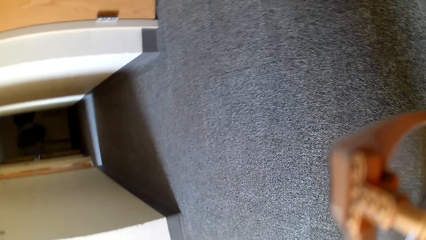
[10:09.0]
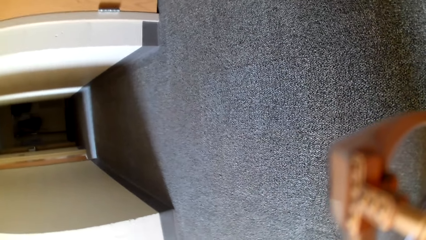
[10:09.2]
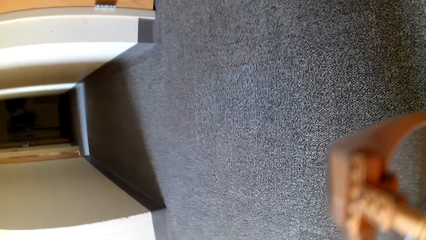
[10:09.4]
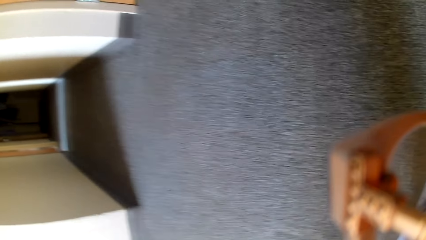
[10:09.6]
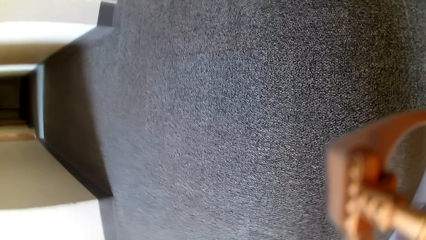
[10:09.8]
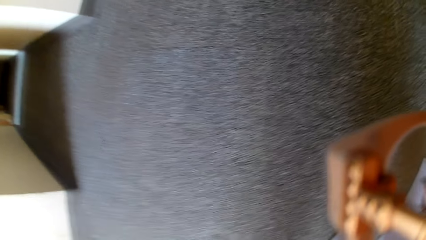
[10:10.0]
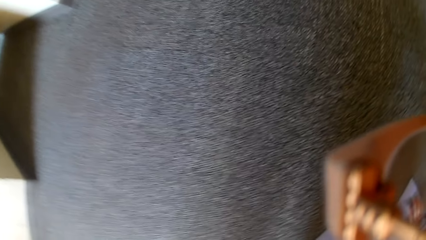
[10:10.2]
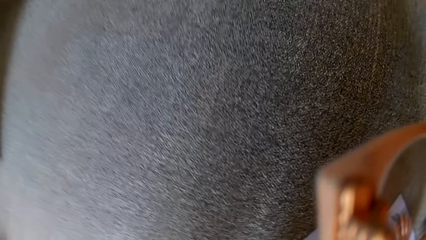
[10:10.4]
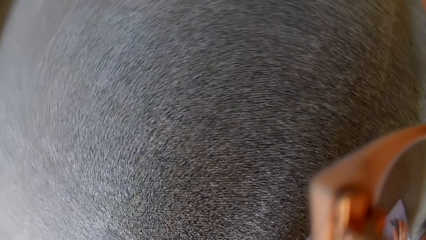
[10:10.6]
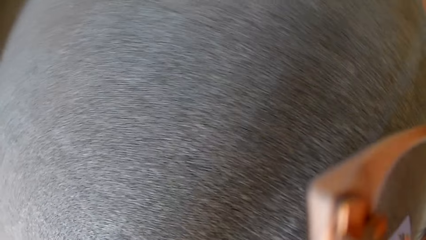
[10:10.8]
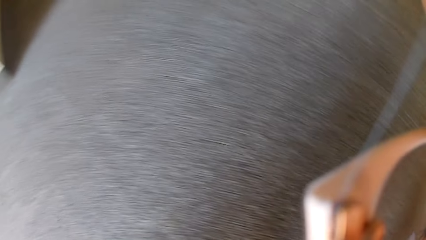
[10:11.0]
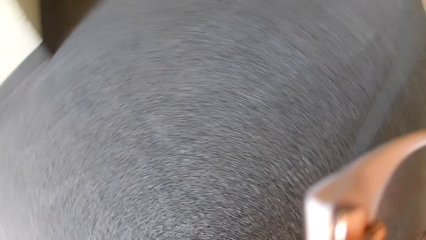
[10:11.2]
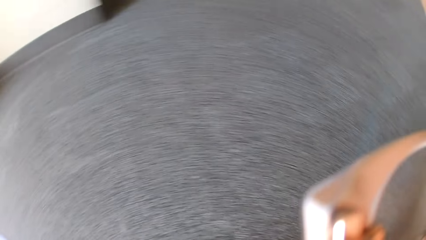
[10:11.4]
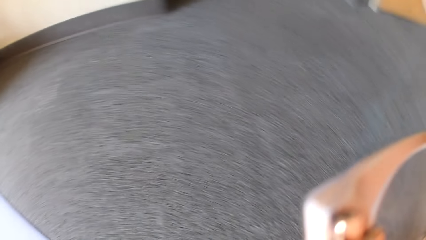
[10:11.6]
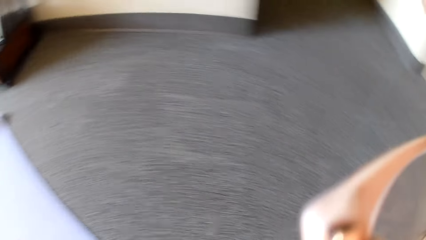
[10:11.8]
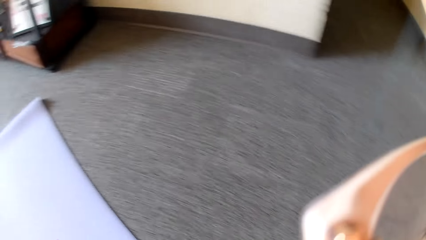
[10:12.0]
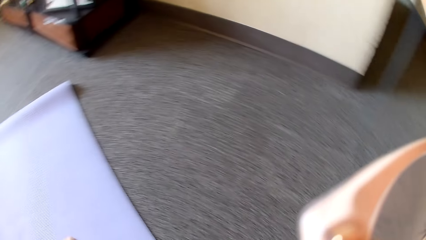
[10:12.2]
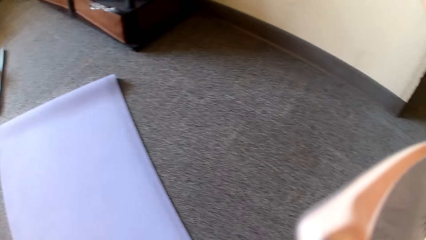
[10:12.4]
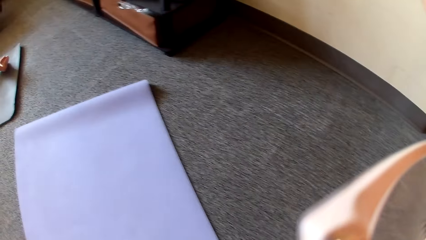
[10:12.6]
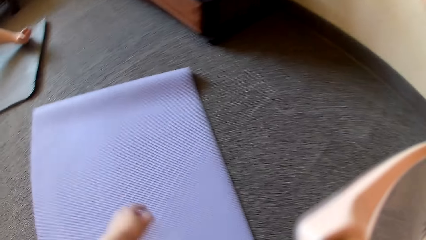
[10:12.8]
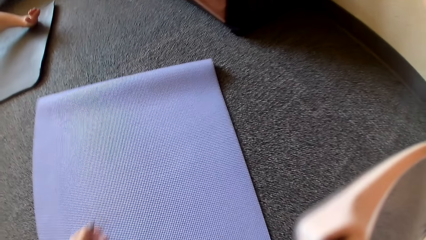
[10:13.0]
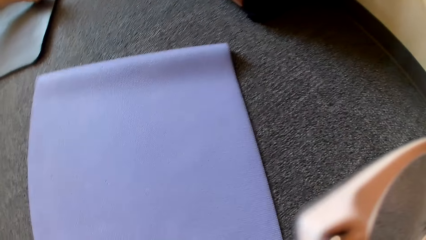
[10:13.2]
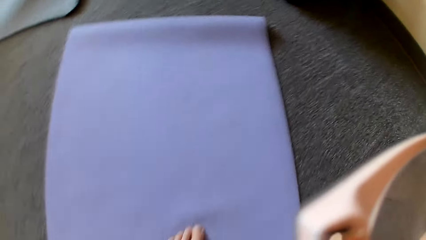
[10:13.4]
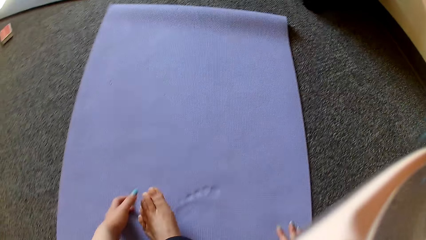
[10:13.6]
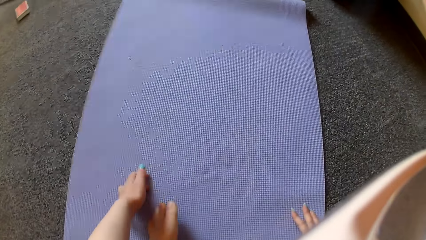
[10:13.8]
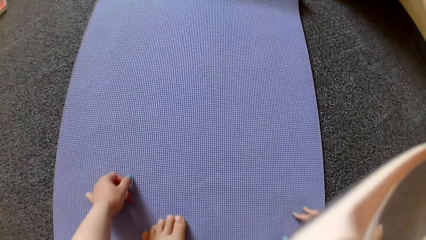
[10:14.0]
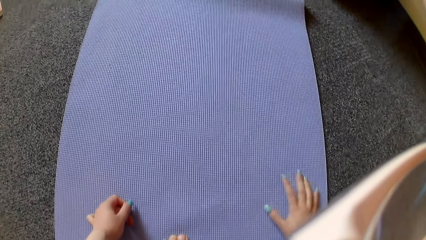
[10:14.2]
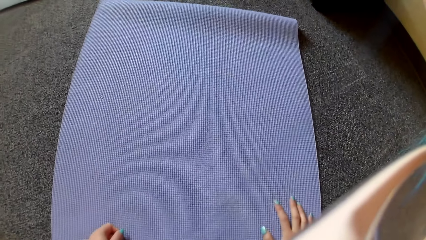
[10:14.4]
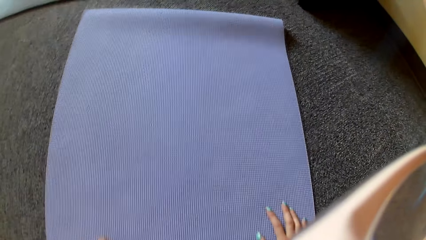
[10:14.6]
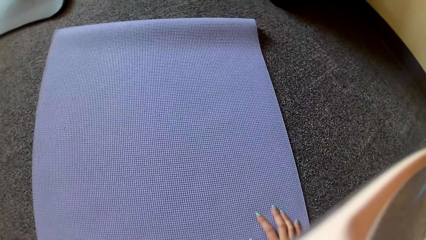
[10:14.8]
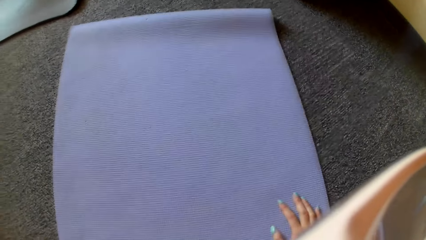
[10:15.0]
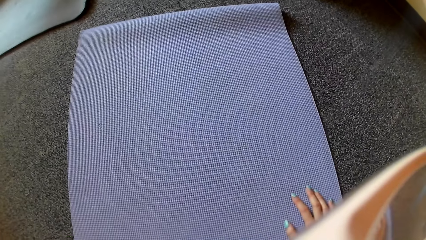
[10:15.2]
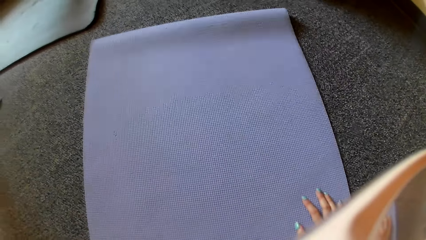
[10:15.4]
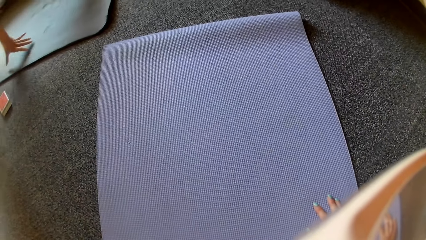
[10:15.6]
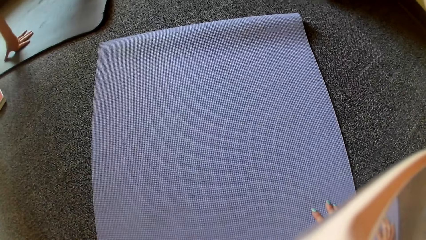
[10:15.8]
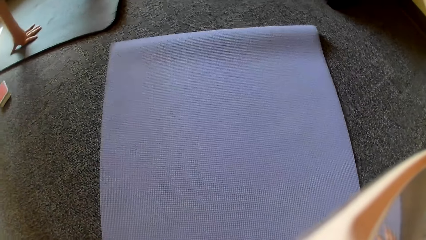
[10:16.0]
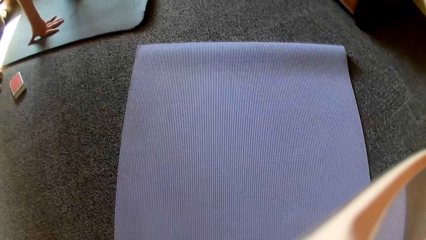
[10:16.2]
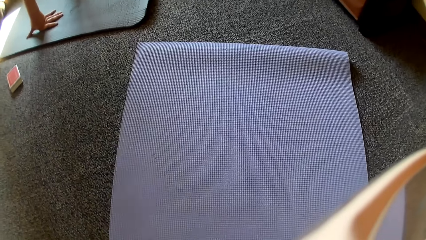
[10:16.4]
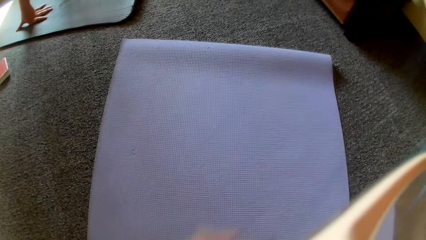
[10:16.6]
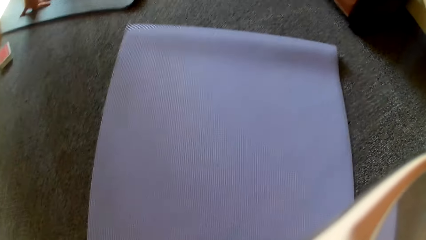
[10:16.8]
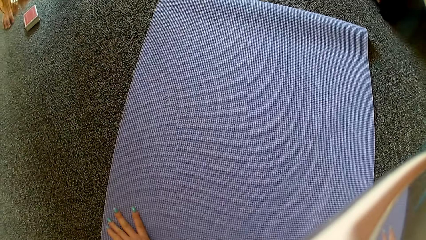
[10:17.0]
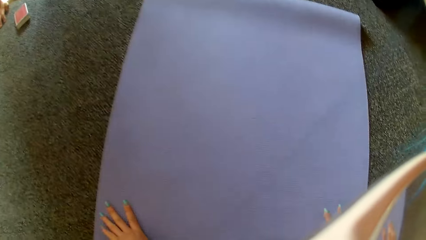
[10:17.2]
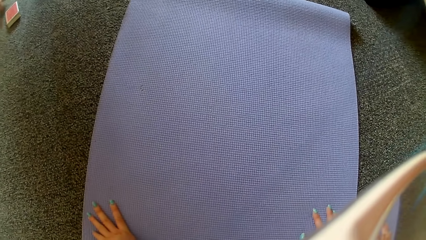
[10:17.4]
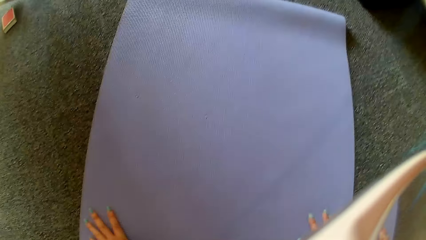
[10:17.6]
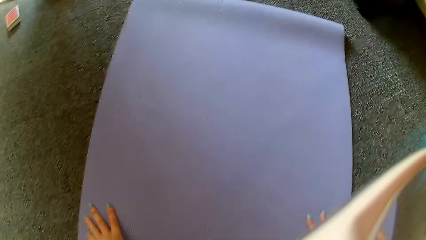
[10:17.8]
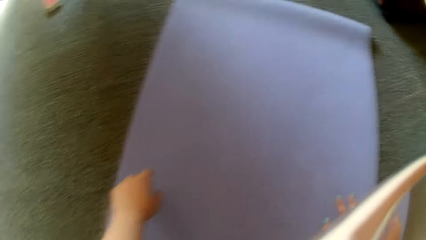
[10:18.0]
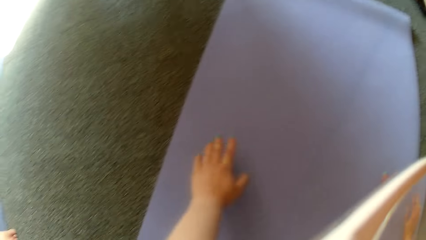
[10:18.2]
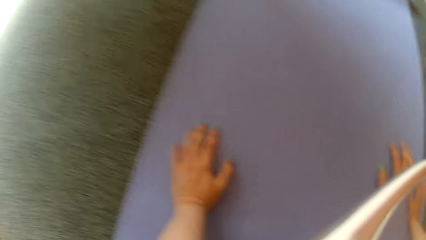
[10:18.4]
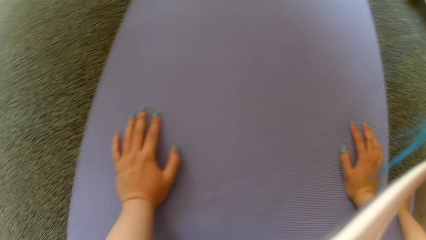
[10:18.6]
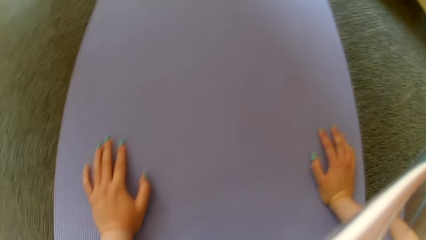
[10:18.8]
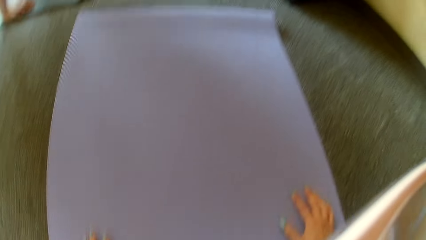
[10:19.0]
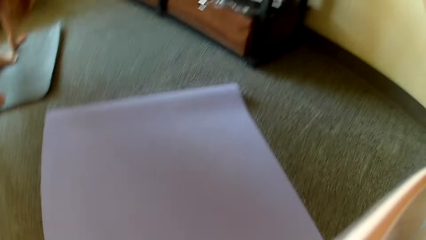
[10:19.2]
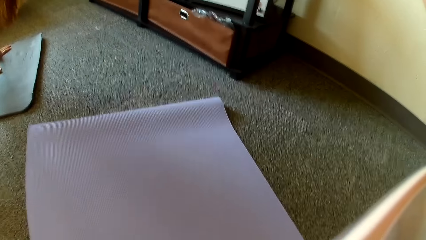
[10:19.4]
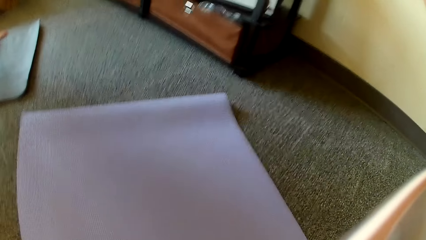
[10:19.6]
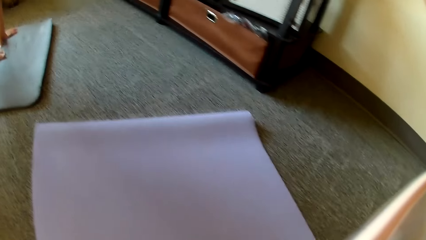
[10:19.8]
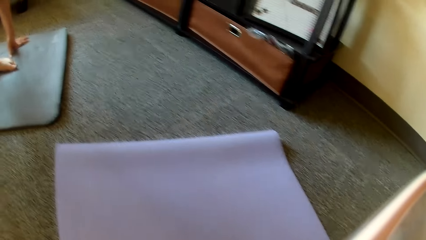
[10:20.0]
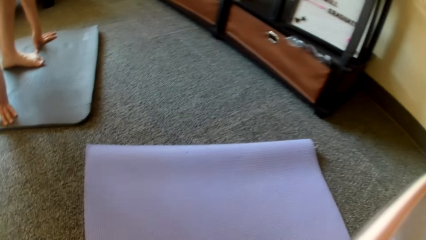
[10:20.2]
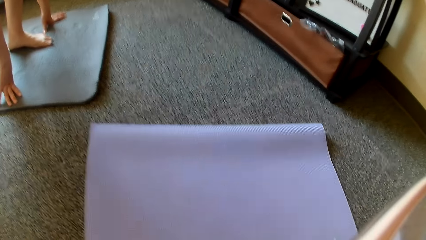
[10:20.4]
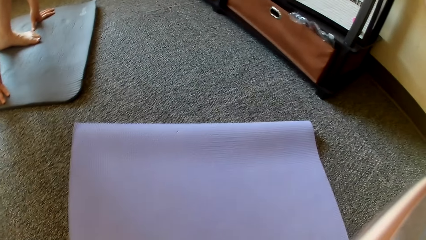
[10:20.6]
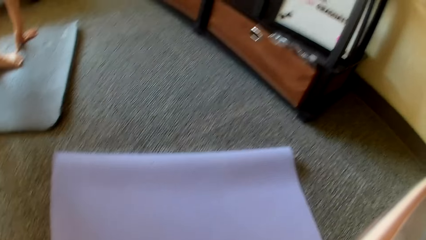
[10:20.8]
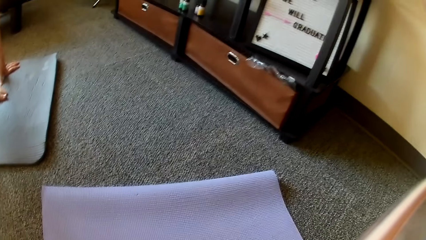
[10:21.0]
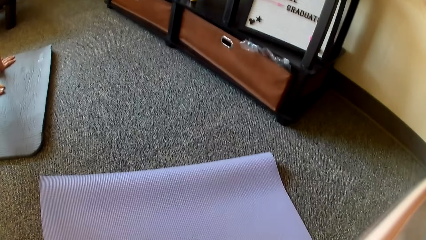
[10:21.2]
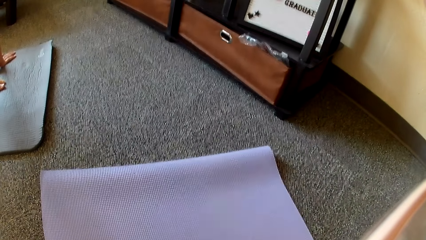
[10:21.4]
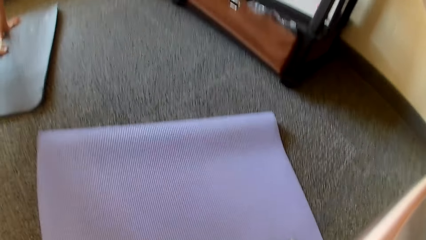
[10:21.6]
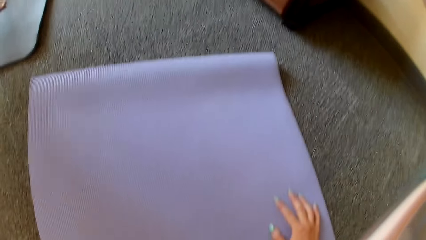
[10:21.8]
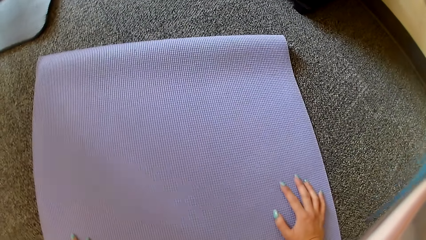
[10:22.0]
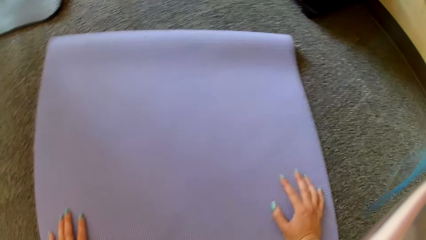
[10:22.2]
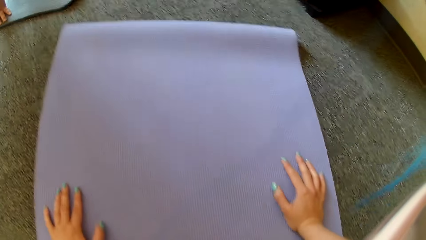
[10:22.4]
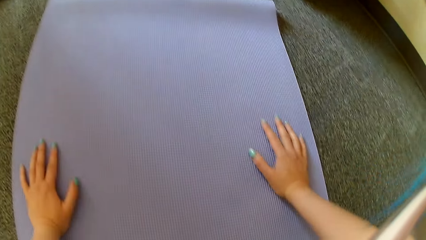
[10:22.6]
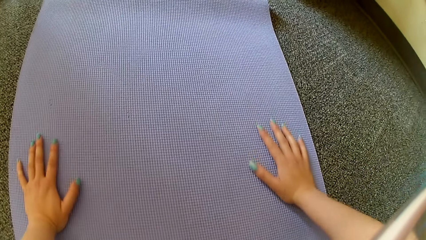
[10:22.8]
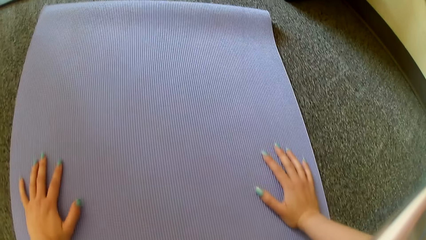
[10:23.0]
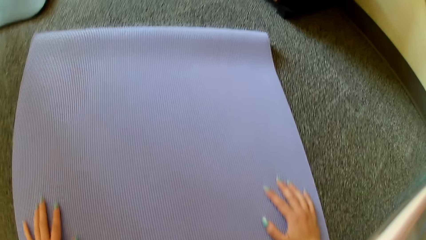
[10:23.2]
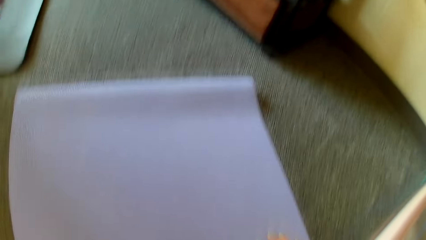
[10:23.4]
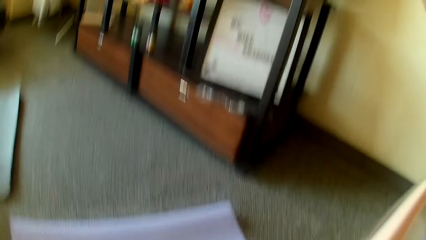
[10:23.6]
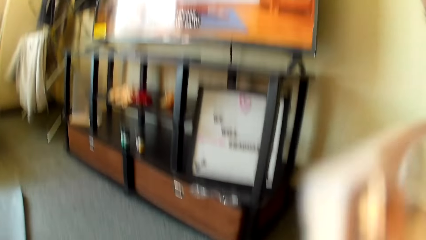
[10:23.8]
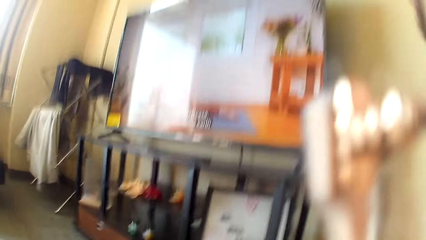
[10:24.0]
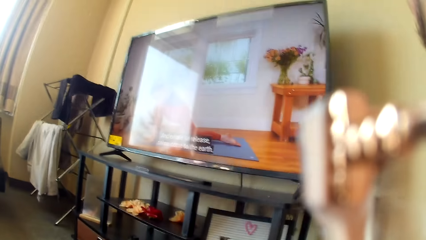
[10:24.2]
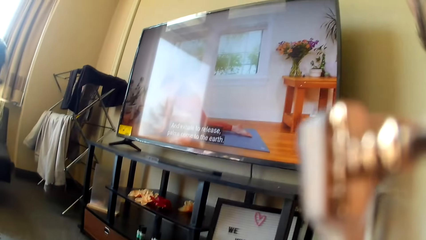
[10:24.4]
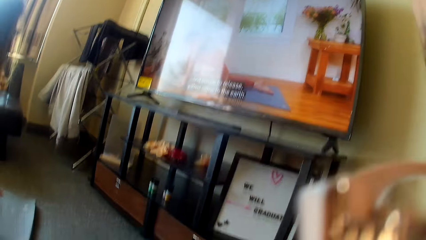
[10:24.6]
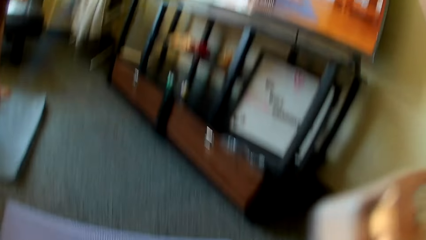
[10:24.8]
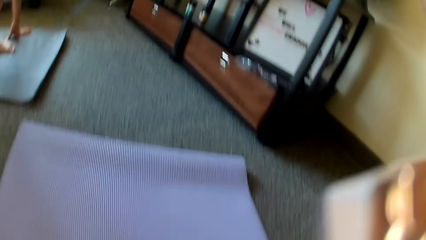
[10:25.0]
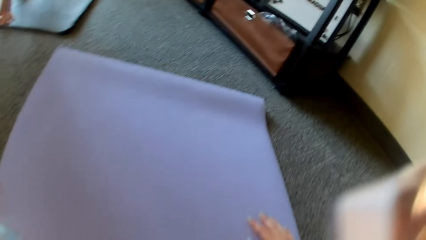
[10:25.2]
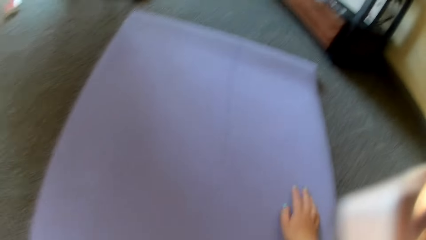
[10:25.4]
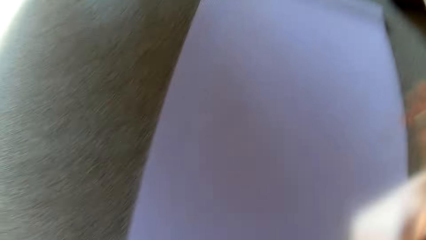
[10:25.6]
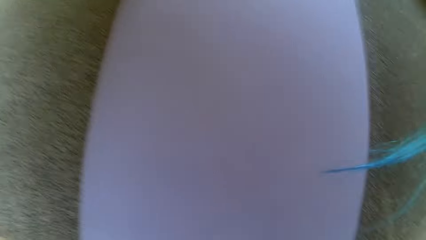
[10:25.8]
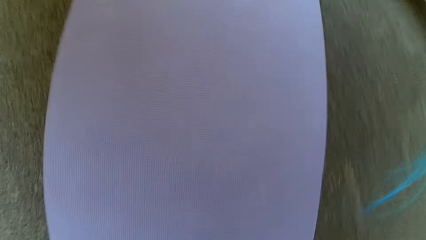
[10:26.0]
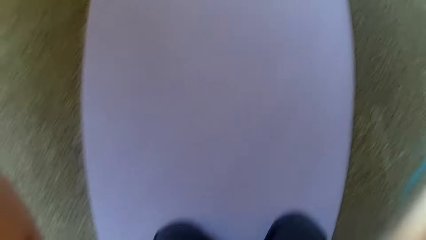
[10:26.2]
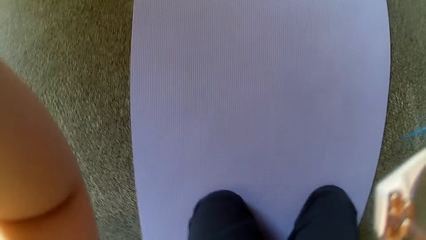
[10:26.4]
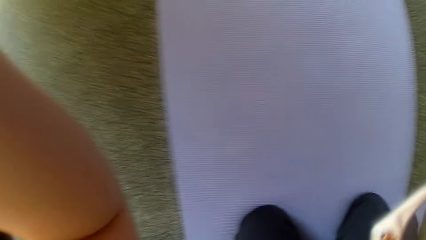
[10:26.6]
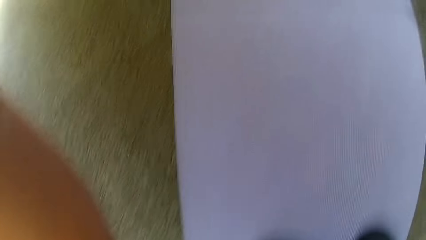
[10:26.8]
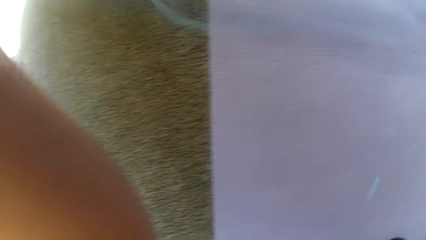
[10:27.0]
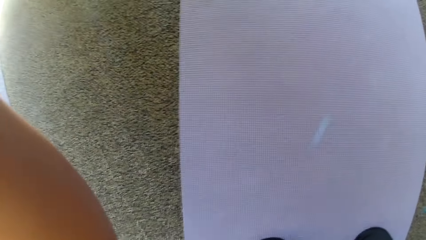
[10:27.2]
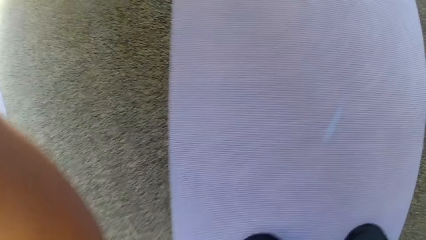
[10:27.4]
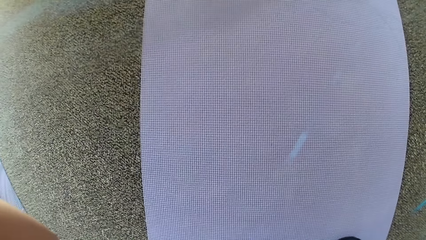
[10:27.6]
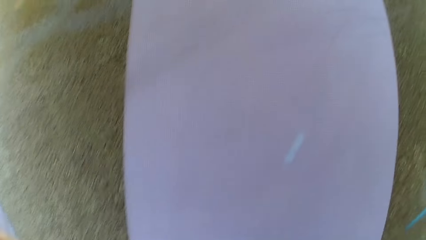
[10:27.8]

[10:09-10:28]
The camera wearer puts her hands on the mat. She moves her hand. A lady stretches her leg. The camera wearer moves her leg. The lady moves her hands. The camera wearer moves her hands. The lady moves her hands and legs. The camera wearer moves her hands and adjusts the camera. The lady moves her hands. The camera wearer adjusts the camera.
